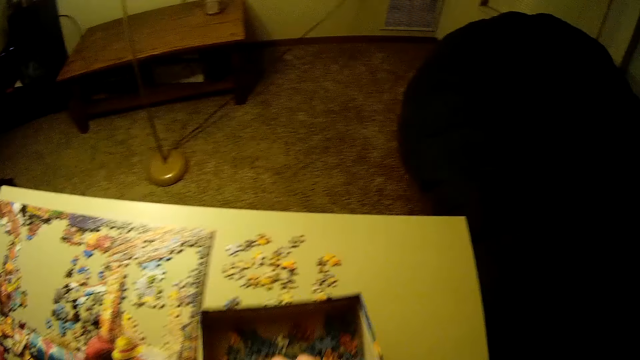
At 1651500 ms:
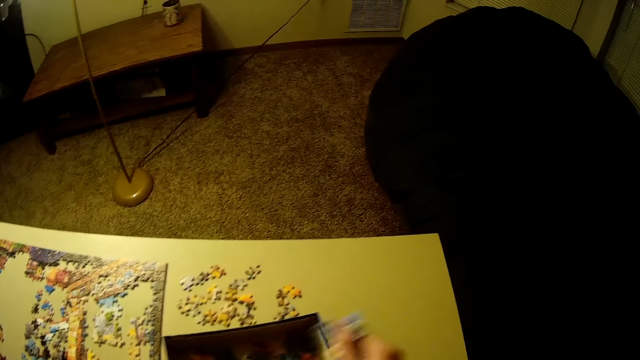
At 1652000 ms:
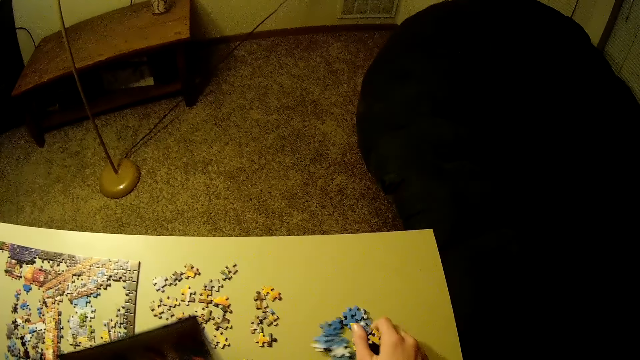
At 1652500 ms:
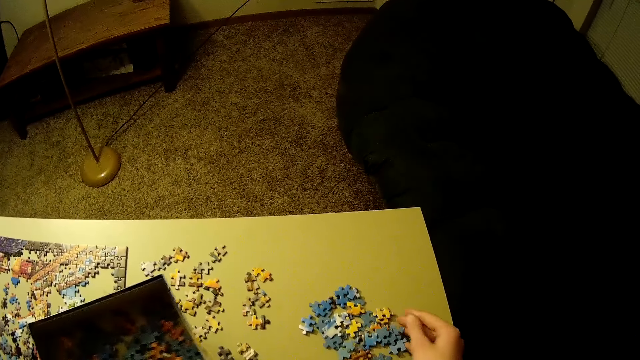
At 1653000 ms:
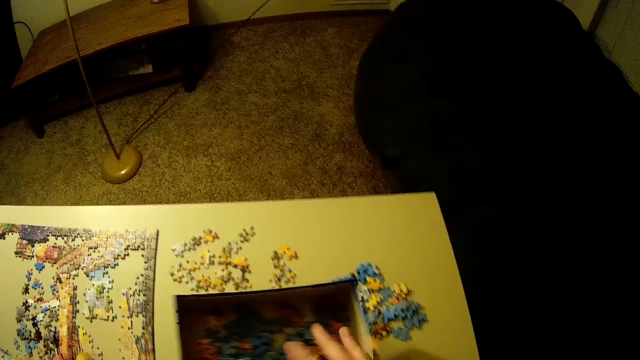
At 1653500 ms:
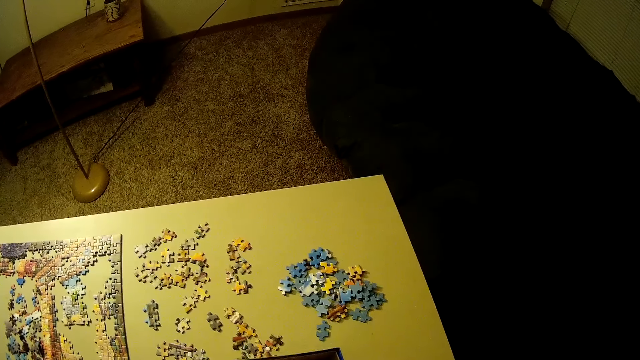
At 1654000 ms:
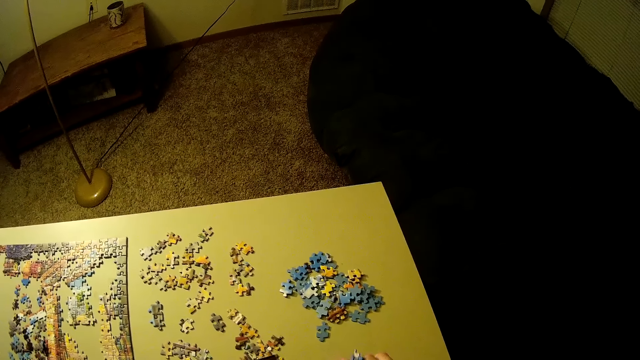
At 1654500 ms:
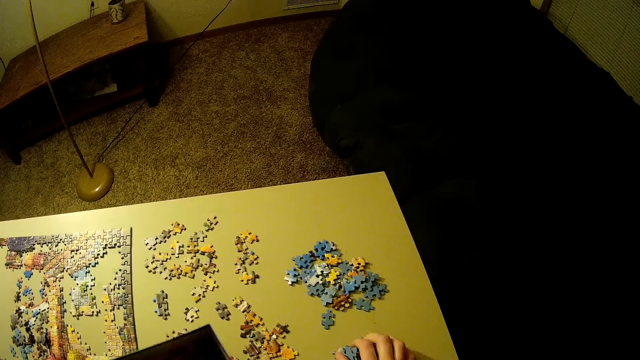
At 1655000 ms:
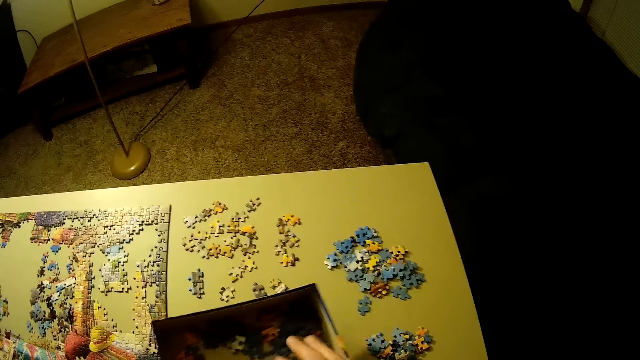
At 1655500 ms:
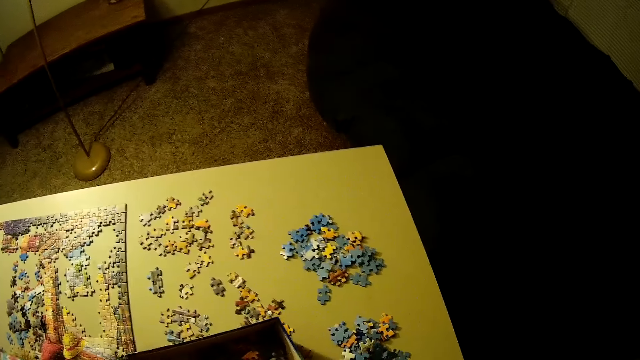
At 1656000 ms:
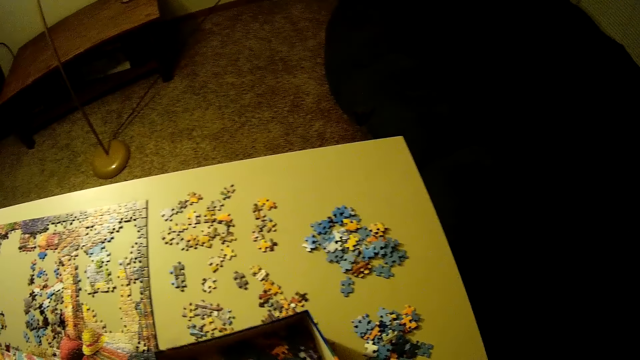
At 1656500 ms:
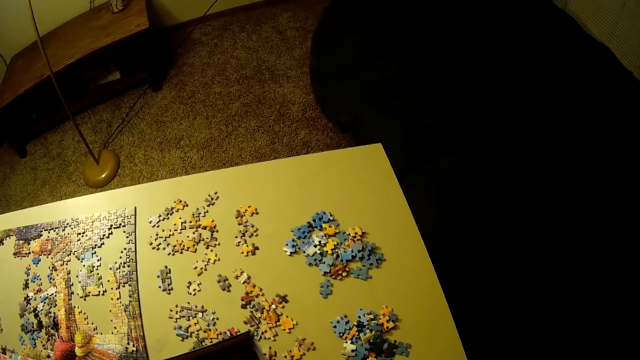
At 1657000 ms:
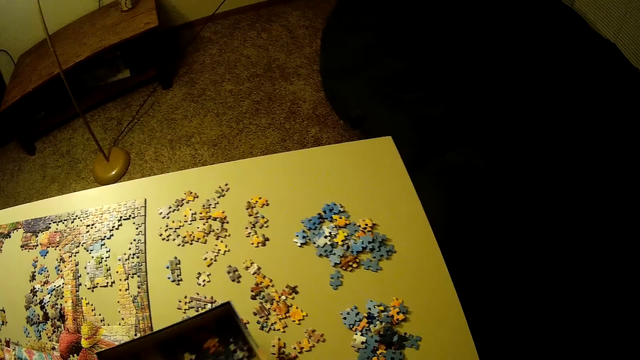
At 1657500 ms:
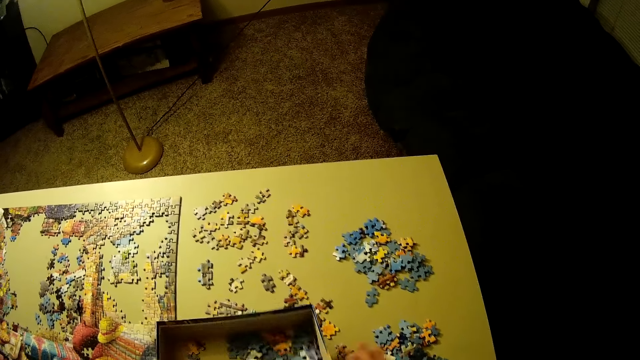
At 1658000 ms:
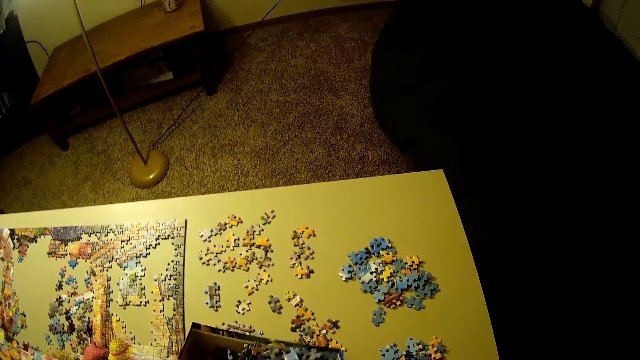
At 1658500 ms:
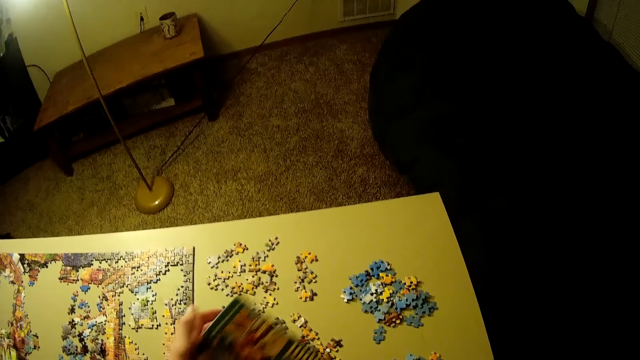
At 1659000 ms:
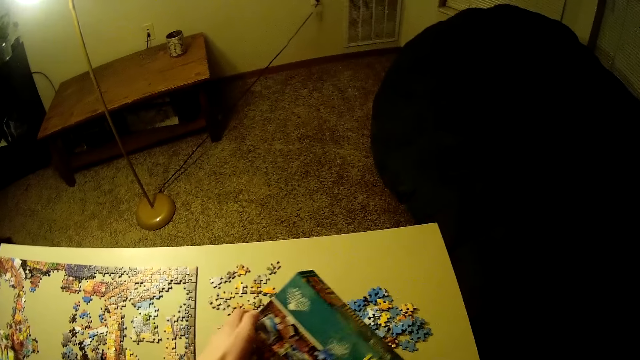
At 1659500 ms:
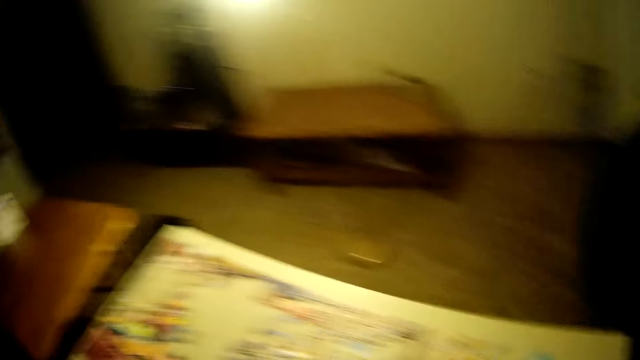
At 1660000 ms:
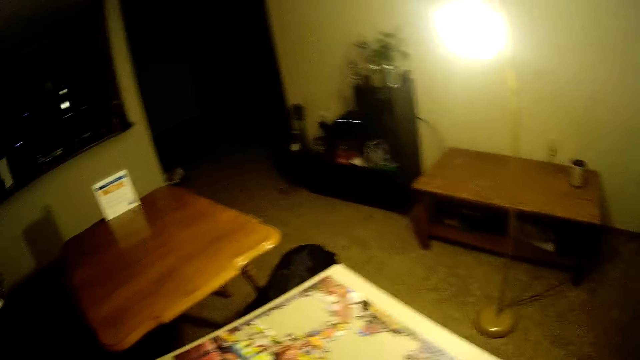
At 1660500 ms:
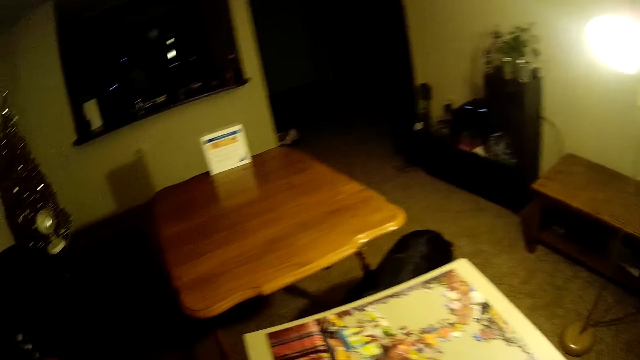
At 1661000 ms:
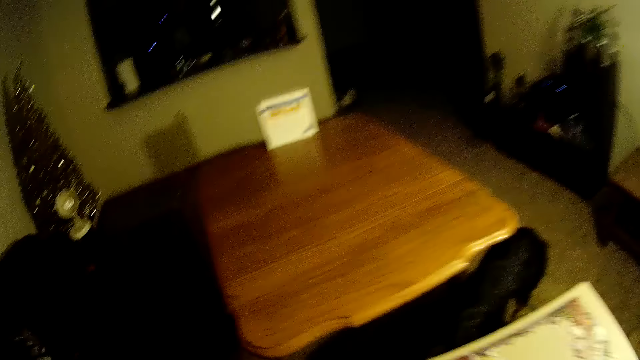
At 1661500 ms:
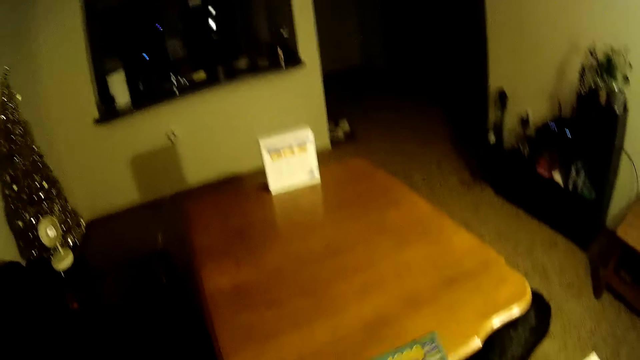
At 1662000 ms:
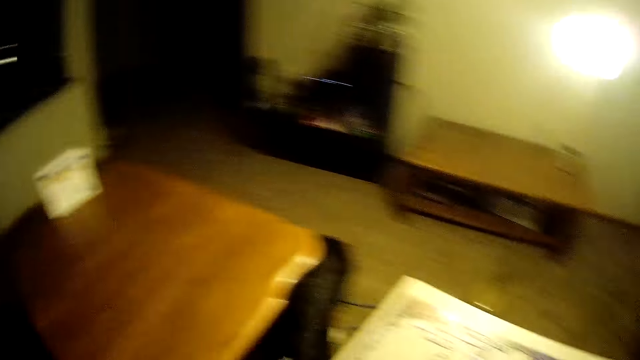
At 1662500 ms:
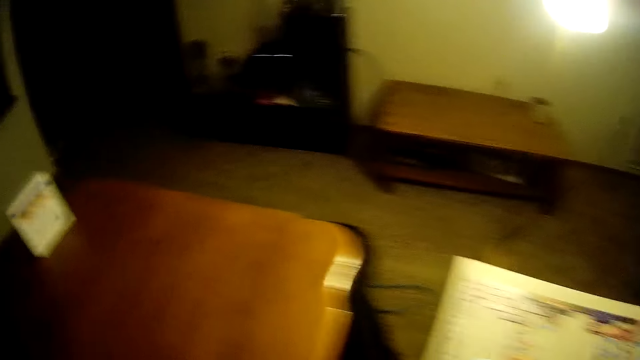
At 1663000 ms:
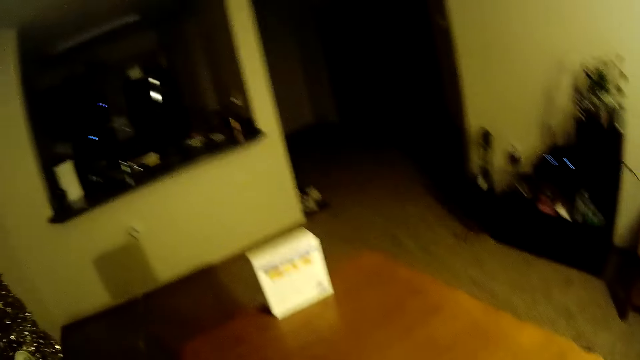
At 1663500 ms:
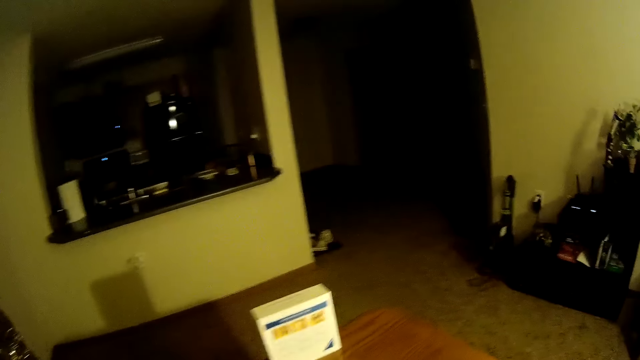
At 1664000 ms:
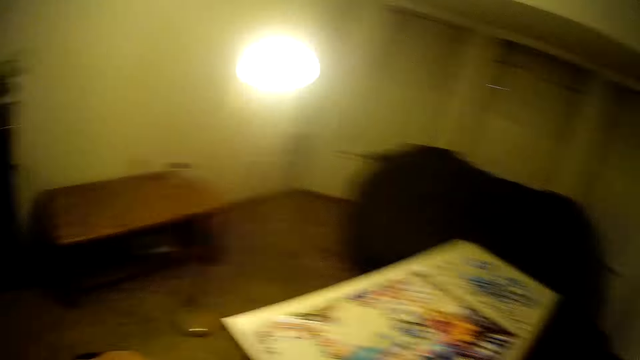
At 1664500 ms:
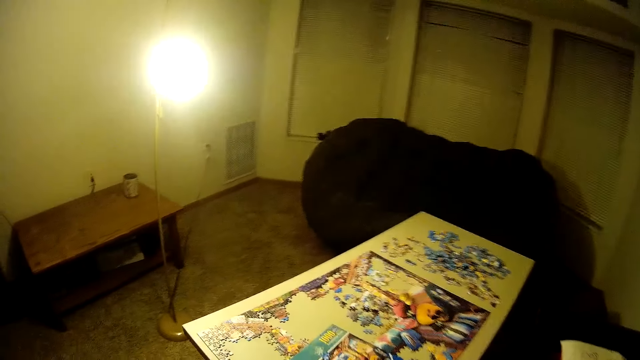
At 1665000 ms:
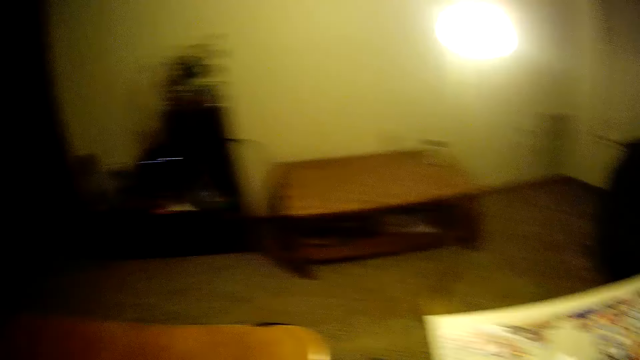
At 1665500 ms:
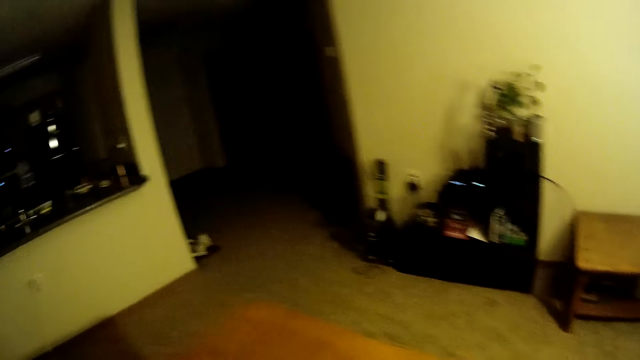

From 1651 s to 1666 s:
The camera wearer pours the pieces of puzzle from the carton to the table. They look around. They move to the previous table.

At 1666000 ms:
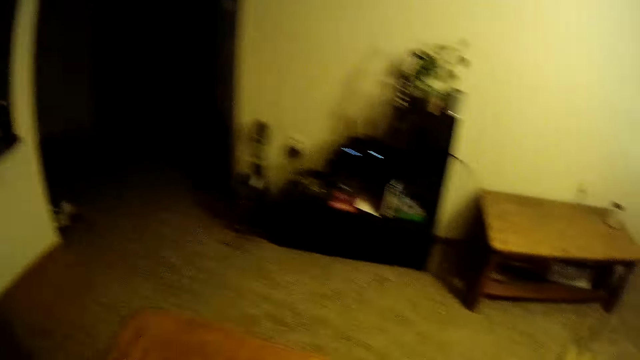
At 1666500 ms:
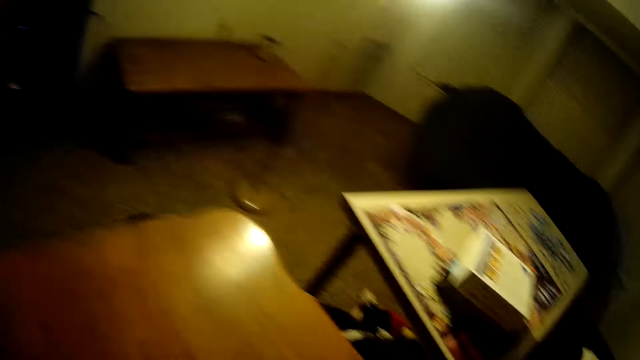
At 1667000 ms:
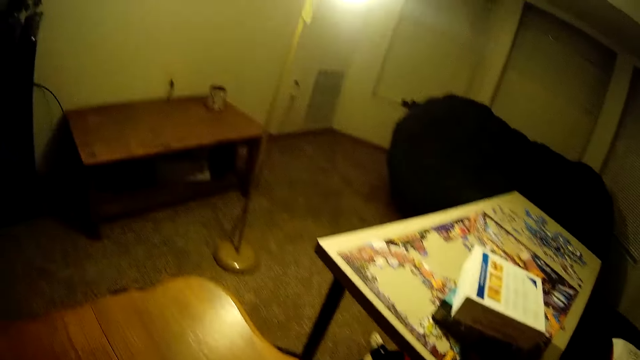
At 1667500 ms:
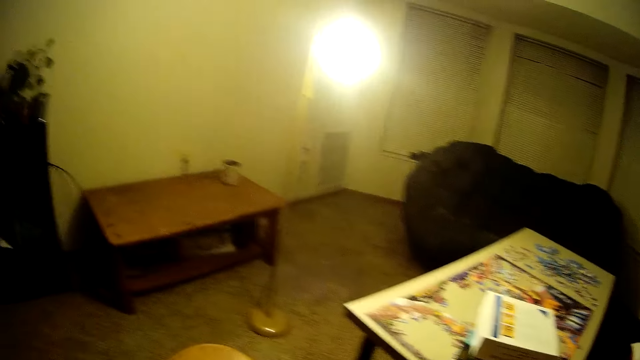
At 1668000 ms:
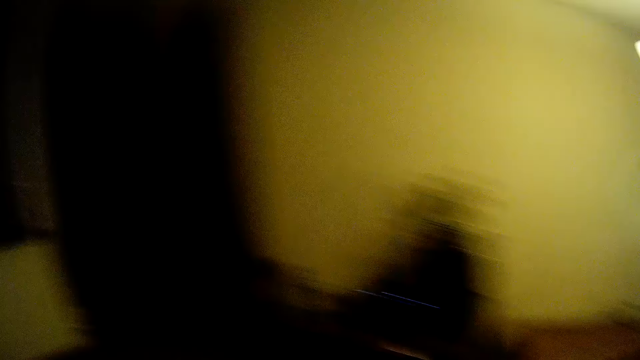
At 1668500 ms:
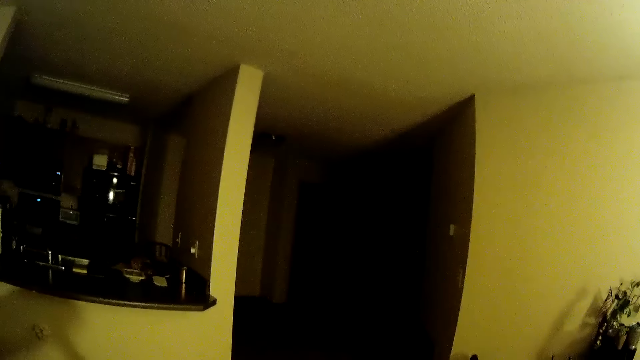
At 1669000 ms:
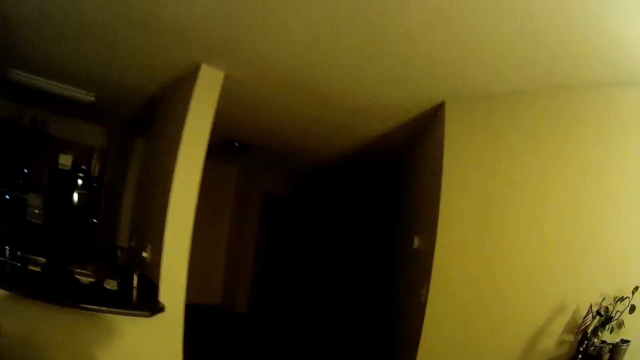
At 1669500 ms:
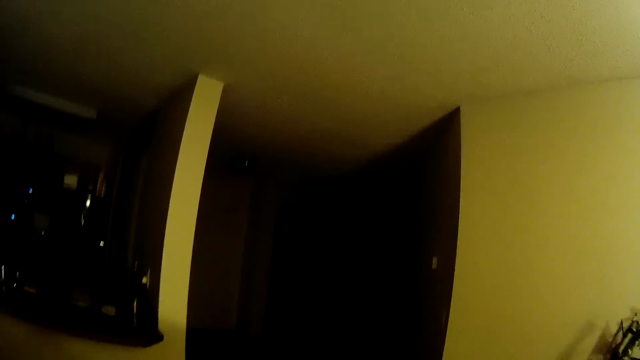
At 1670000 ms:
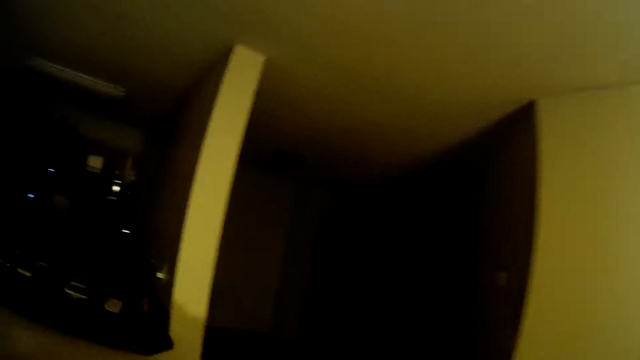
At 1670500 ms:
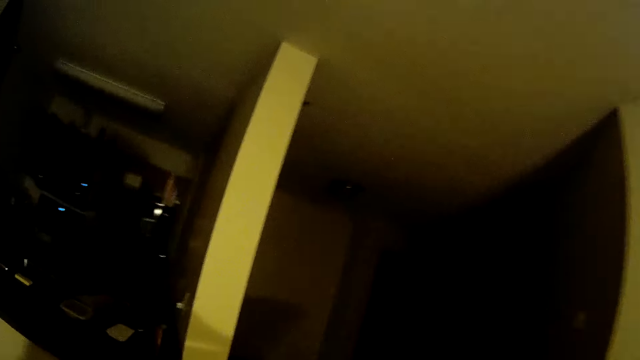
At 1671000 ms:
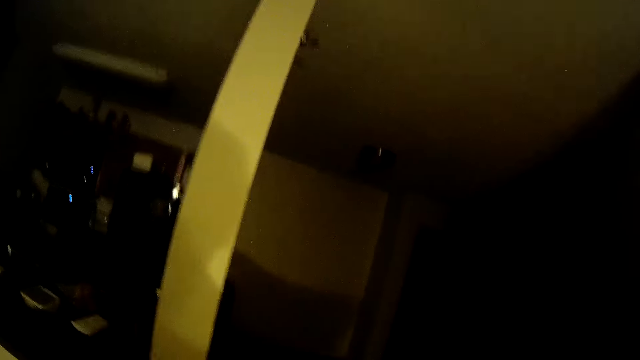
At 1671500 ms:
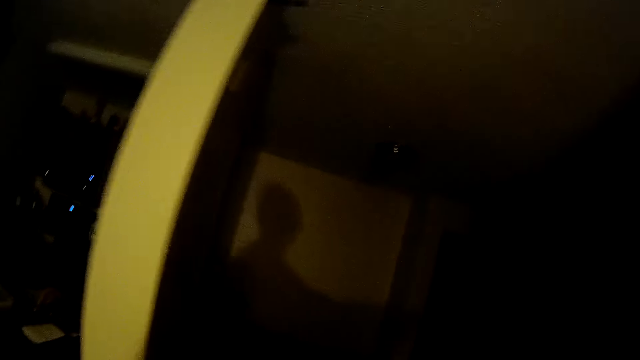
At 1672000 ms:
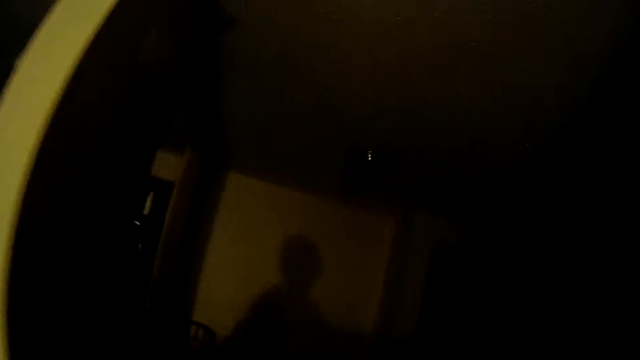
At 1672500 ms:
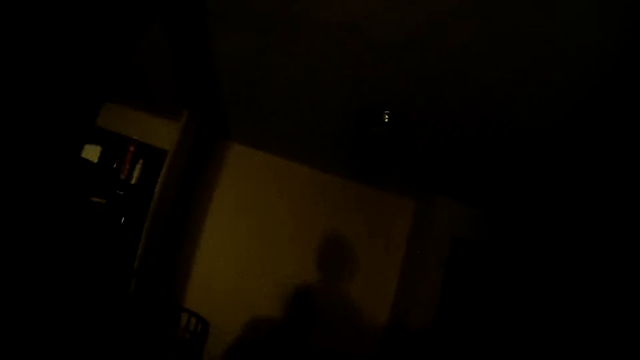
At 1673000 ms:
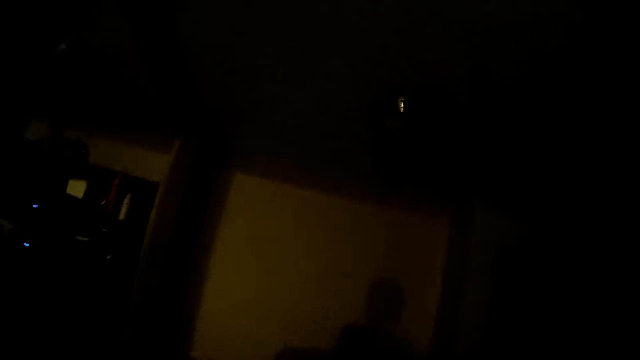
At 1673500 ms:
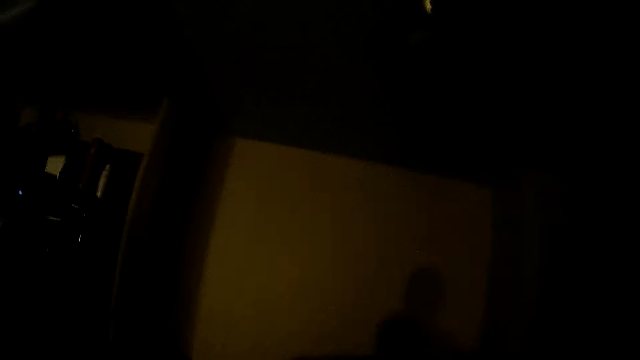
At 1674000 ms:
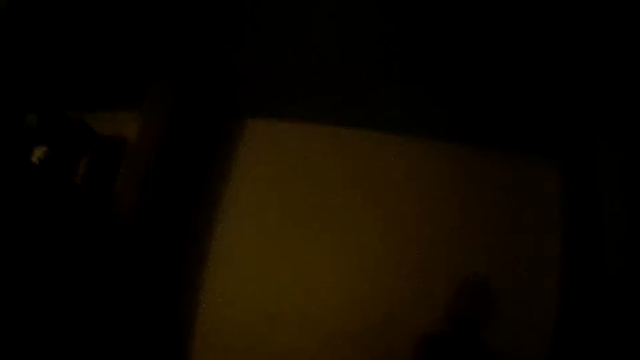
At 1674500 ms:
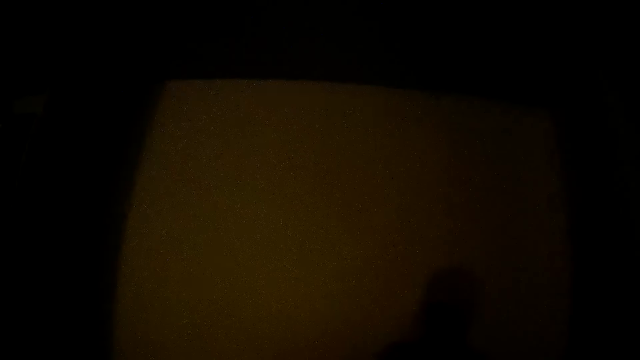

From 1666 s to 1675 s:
The camera wearer carries the table to a part of the room. They walk towards the wall.
